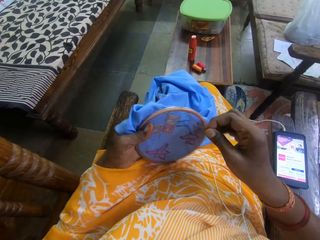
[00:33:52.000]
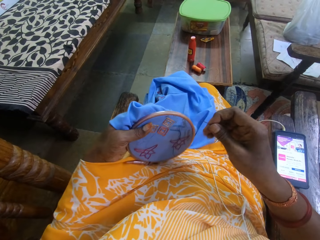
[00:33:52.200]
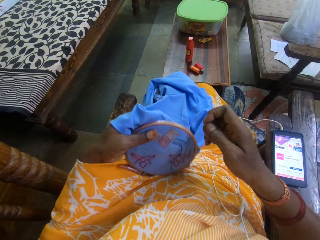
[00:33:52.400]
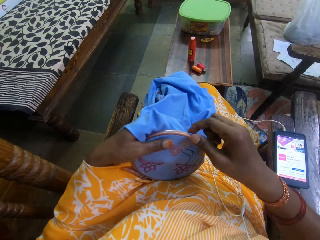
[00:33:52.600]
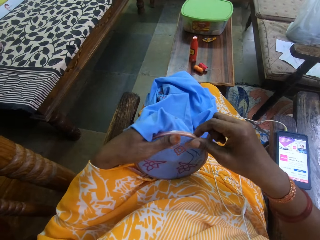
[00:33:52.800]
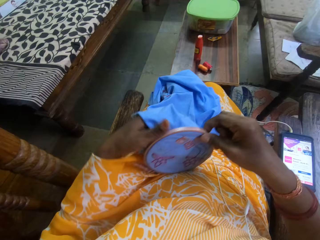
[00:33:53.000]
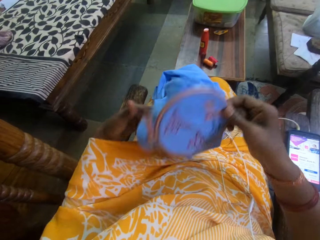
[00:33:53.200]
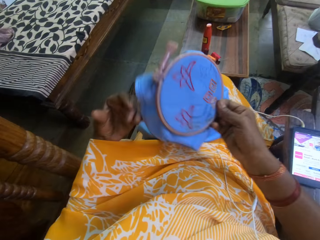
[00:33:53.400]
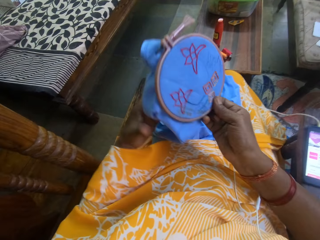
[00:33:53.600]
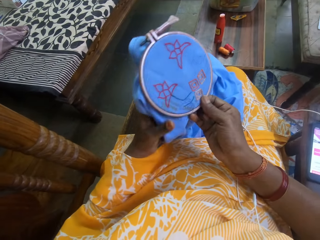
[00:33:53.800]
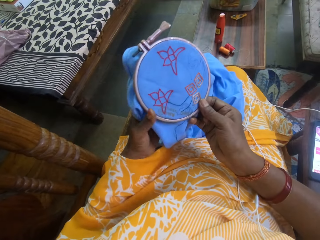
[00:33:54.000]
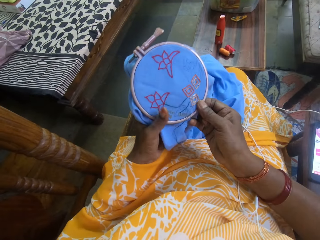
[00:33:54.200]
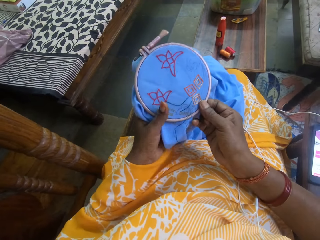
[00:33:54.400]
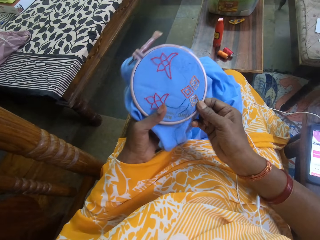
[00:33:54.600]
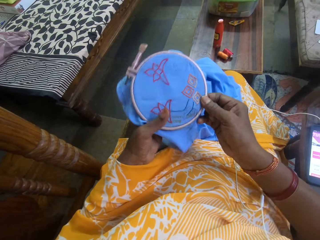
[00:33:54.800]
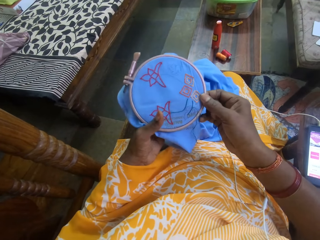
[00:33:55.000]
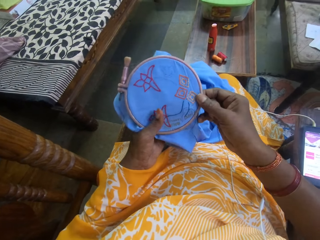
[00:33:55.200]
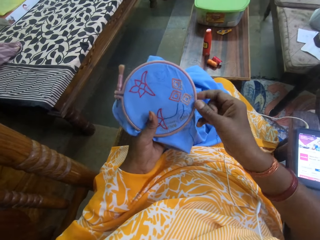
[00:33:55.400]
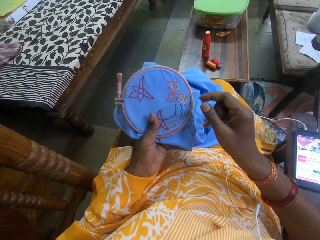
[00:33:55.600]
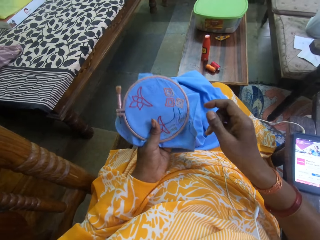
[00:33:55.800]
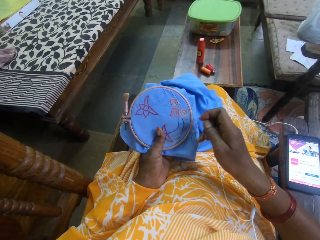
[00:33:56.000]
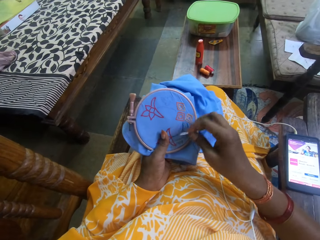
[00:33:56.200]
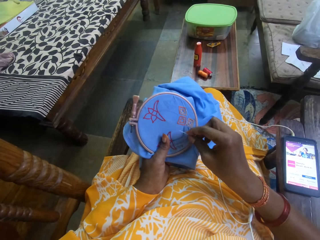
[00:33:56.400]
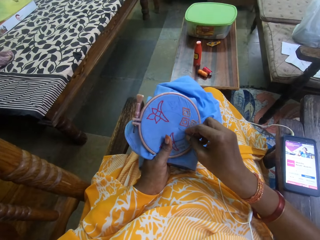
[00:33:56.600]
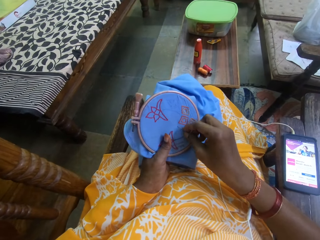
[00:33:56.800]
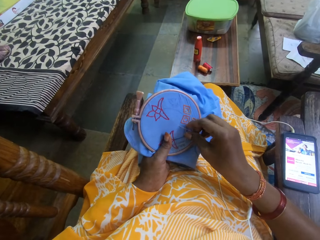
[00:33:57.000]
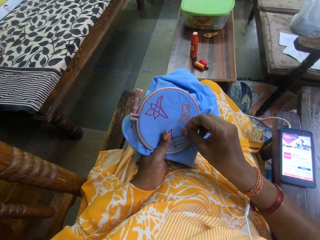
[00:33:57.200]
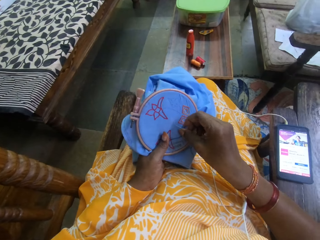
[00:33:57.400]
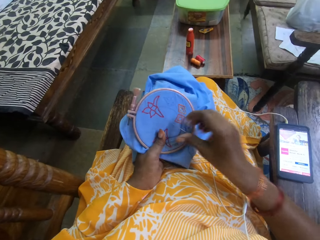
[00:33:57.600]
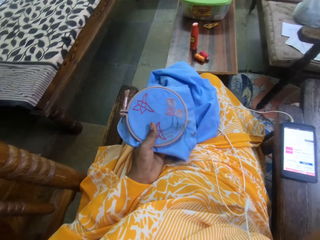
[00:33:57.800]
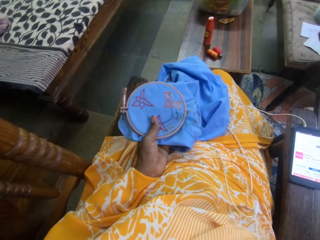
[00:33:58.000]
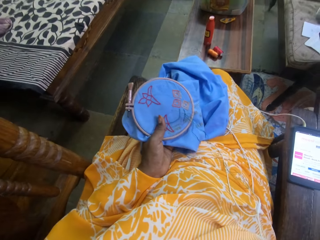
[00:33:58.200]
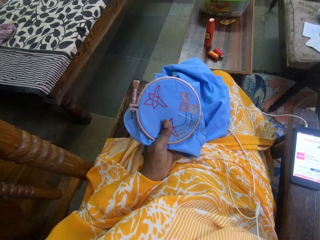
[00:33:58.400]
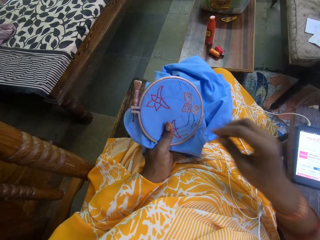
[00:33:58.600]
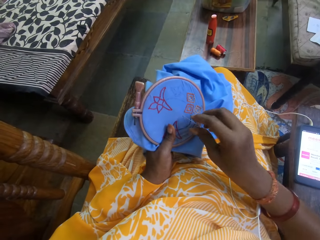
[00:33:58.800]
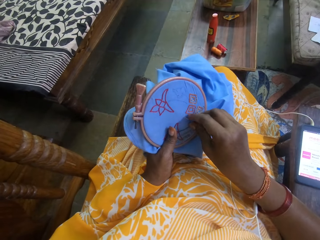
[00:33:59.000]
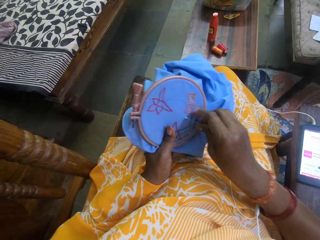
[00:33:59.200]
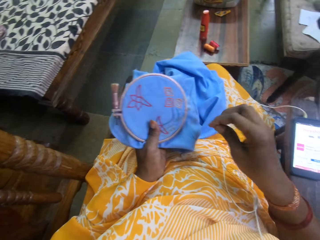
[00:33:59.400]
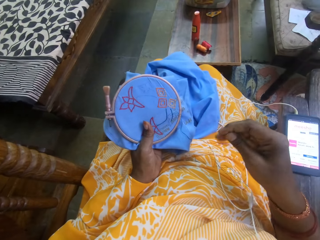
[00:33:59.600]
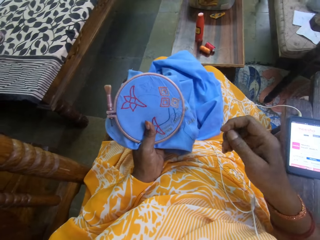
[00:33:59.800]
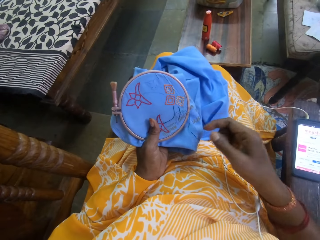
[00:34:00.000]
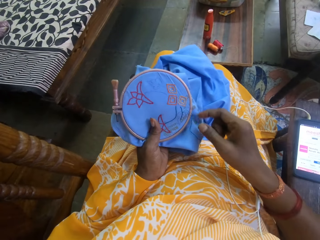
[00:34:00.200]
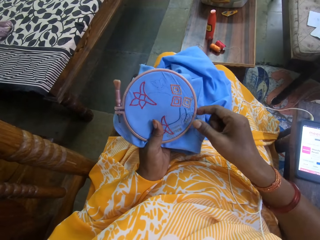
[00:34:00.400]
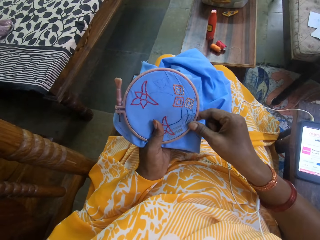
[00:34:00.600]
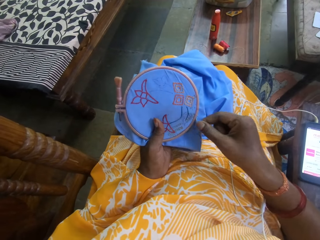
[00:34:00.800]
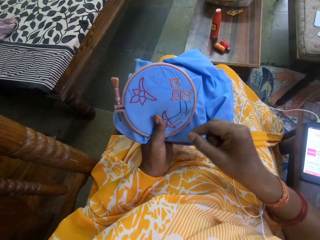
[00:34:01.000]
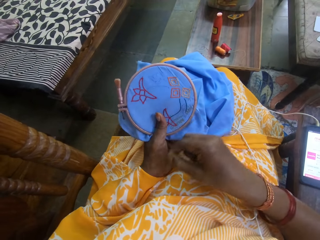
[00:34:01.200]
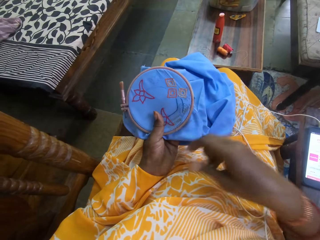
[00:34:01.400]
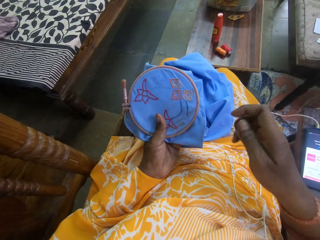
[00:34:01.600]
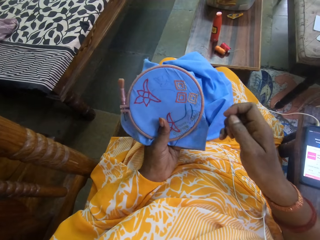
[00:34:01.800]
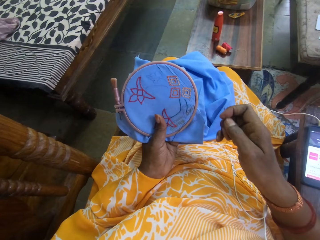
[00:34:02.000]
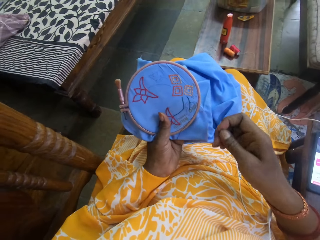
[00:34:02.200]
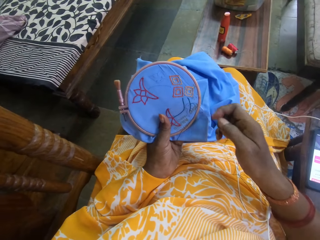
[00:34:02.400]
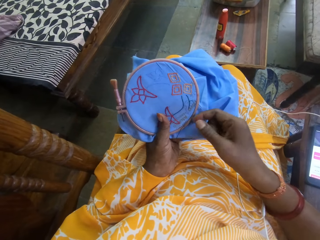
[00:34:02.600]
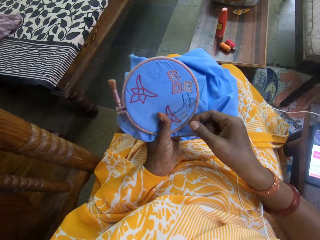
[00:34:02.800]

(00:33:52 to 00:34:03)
The camera wearer holds the fabric with both hands. She stitches the fabric in her left hand with the needle and the thread in her right hand. She interacts with a man.

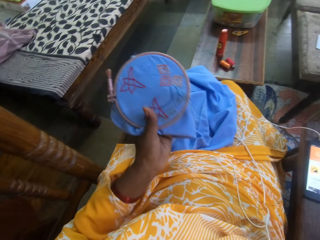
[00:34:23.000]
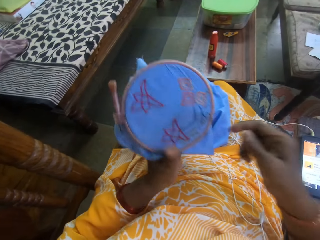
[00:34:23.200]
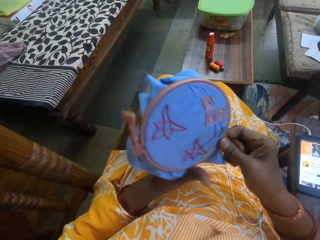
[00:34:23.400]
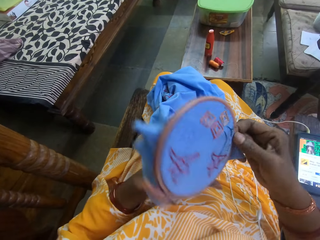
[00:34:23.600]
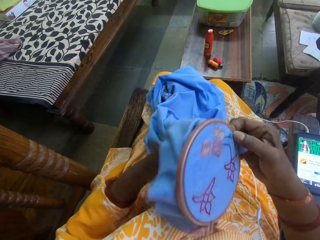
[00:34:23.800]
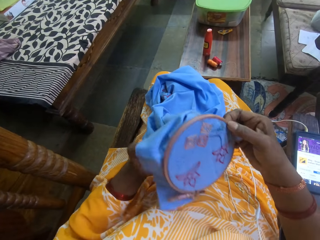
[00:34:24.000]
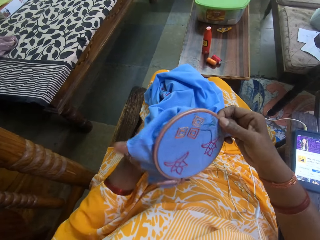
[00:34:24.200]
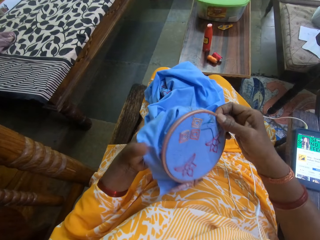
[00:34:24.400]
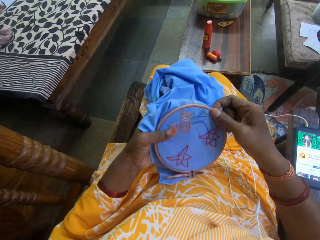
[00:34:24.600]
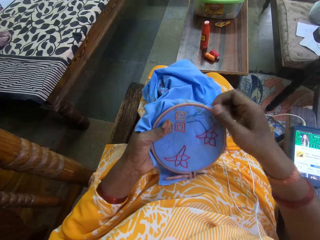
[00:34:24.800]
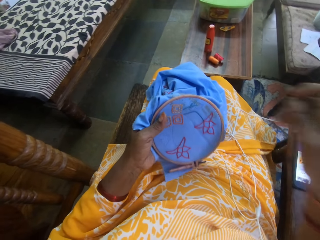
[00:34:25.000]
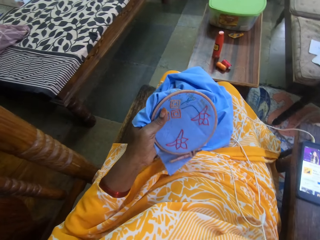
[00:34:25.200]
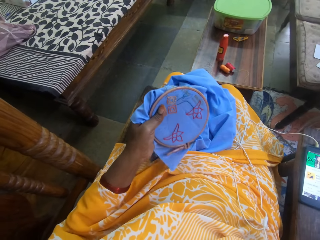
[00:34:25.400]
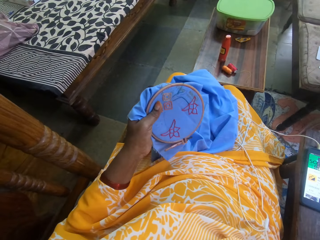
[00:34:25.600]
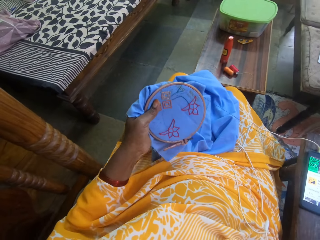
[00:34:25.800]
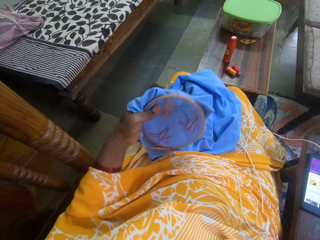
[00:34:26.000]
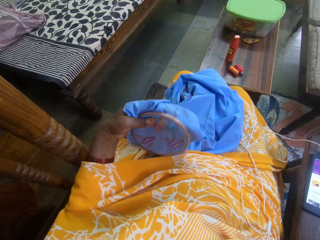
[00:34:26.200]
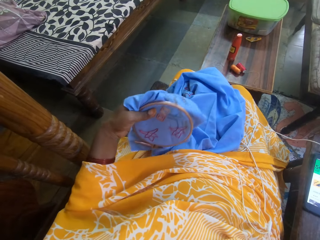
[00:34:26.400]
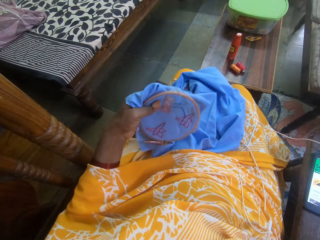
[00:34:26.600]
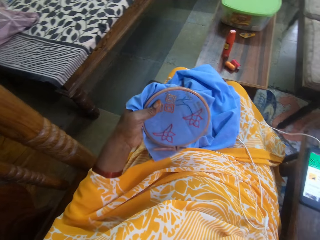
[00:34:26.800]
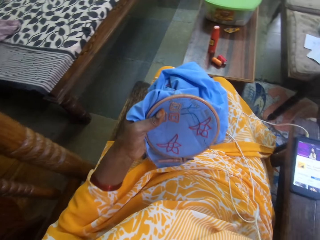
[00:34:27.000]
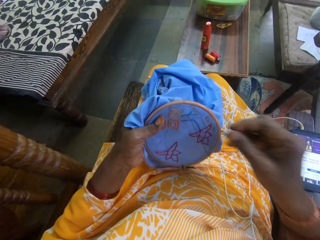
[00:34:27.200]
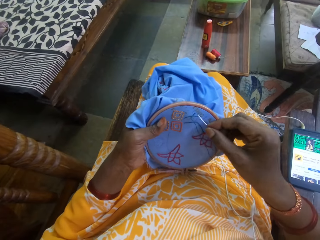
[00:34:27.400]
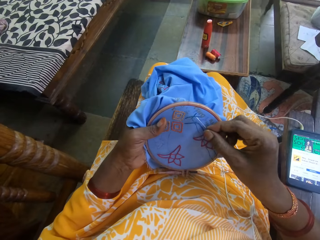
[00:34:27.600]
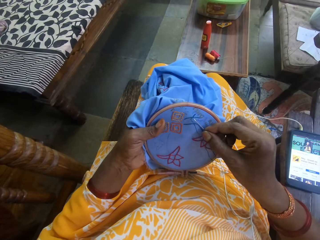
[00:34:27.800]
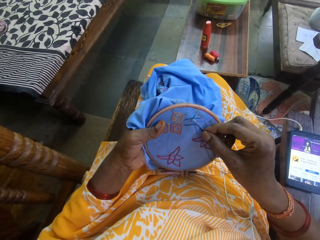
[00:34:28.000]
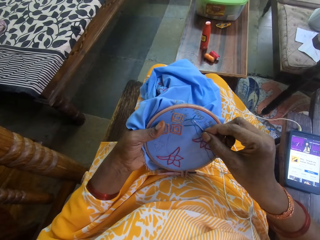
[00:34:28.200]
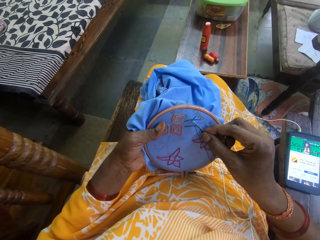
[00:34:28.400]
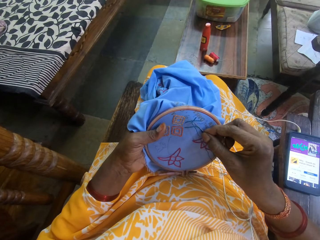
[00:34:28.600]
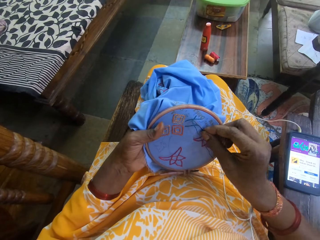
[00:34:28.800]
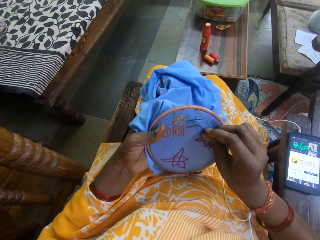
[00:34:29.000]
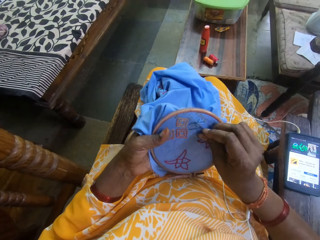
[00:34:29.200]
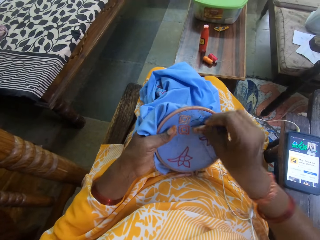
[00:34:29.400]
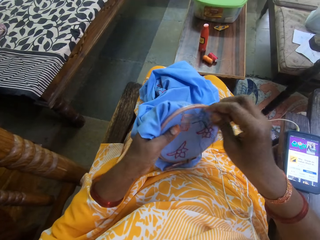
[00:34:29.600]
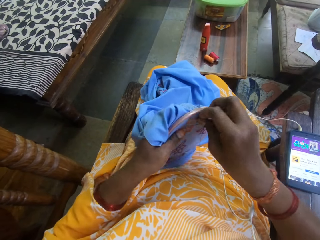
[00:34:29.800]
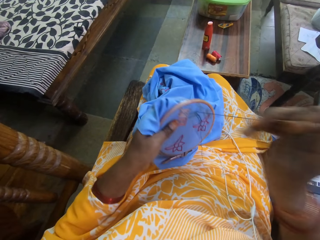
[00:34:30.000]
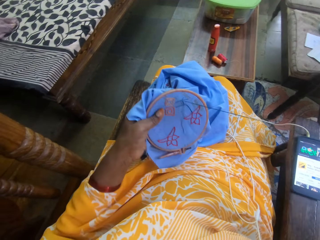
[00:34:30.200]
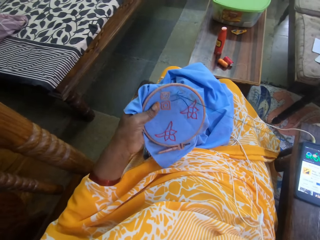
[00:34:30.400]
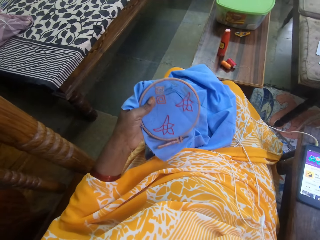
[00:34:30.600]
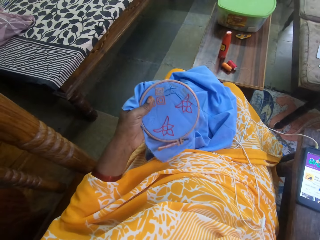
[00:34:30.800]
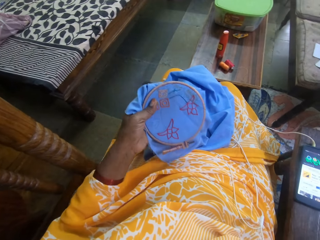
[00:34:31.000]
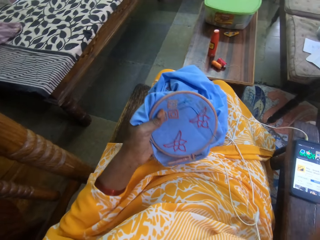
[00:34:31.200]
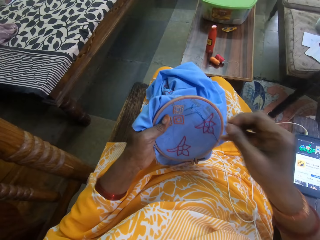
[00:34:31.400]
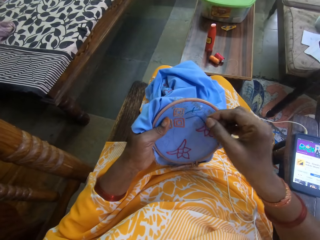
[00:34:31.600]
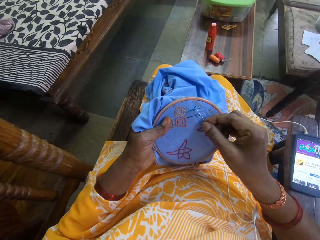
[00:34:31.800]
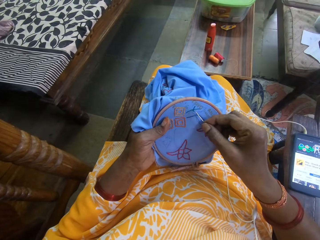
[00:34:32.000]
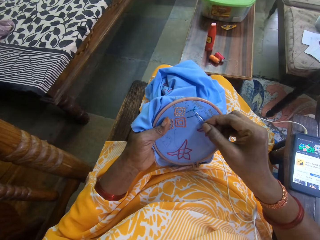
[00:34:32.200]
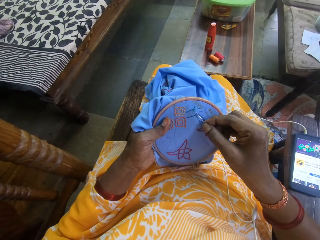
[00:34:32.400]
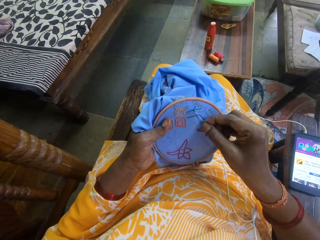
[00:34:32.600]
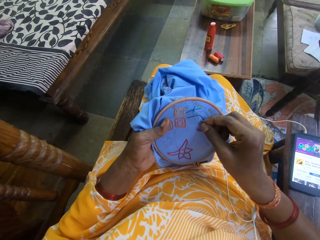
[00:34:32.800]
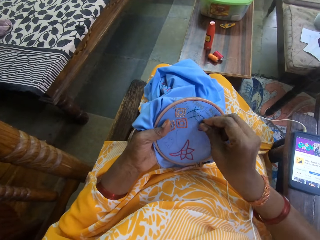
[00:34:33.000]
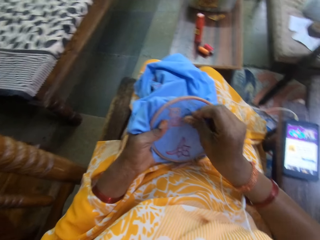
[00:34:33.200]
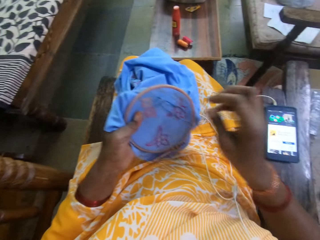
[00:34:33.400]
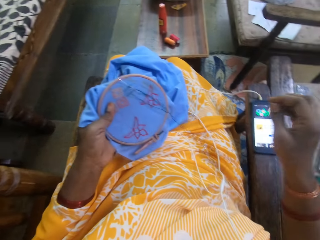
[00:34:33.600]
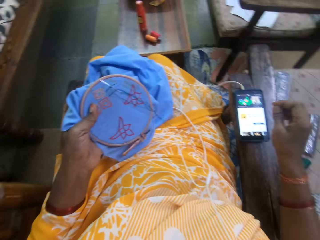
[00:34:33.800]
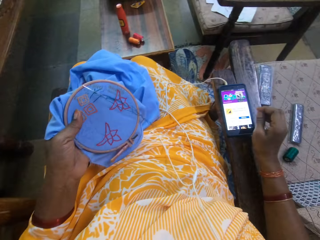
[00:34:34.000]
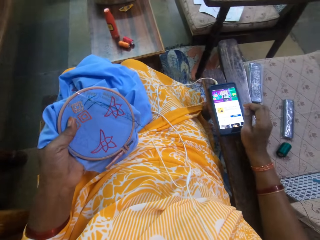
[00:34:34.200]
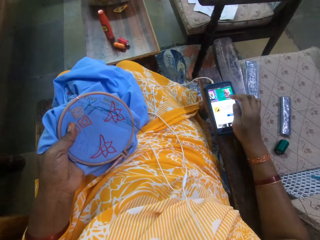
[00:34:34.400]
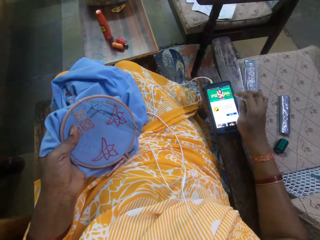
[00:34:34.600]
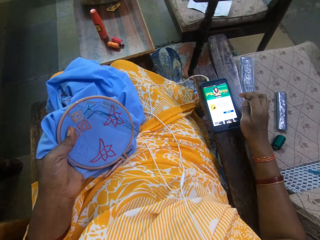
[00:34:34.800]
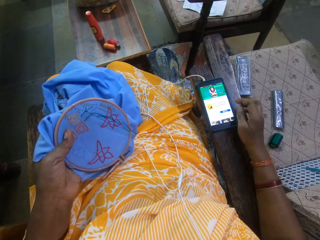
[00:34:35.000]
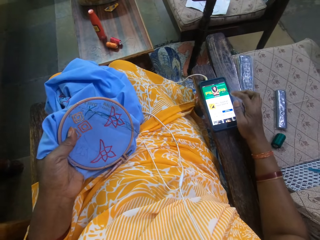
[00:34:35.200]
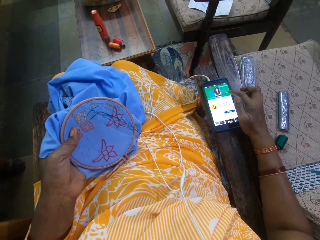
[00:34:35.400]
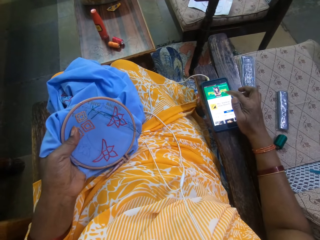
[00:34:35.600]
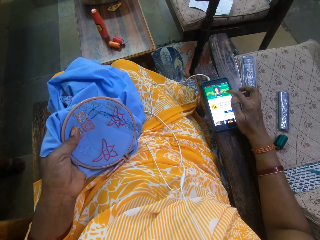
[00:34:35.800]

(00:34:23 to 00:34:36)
The camera wearer holds the fabric with both hands. She stitches the fabric in her left hand with the needle and the thread in her right hand. She operates the phone on the chair with her right hand.
